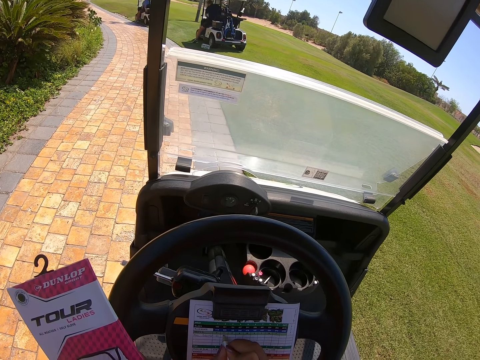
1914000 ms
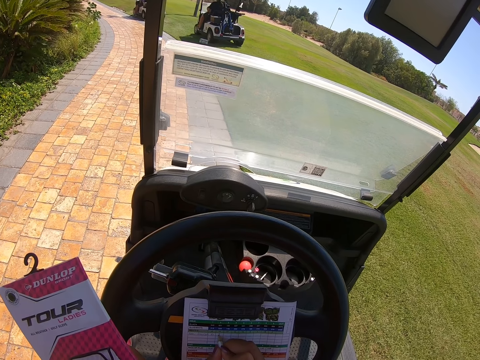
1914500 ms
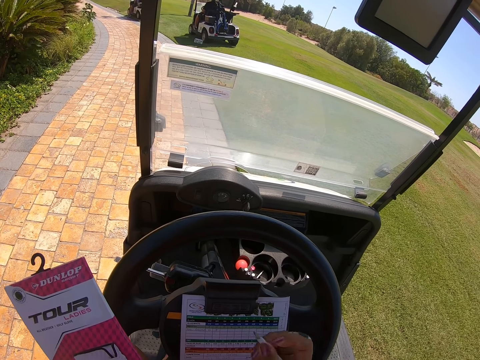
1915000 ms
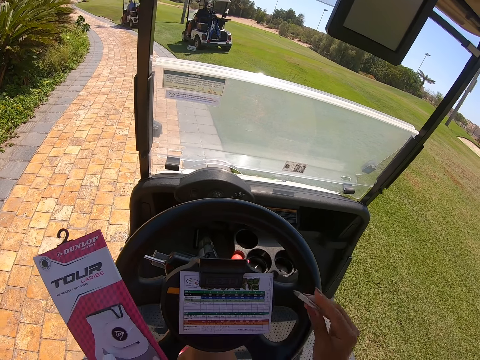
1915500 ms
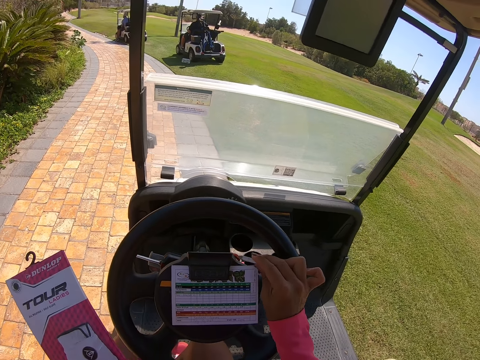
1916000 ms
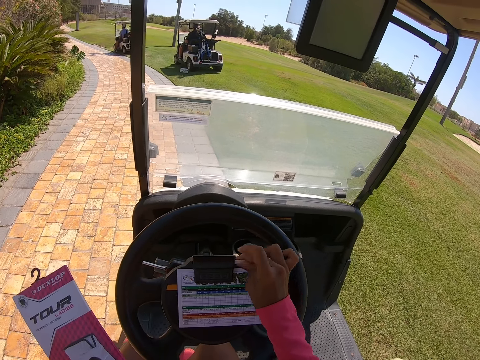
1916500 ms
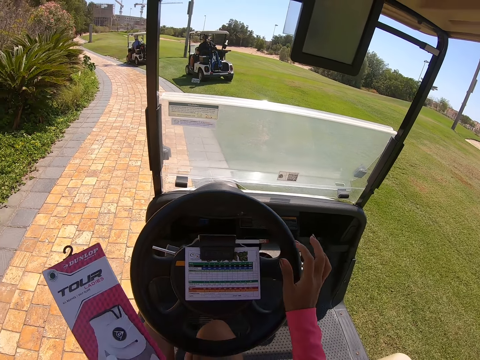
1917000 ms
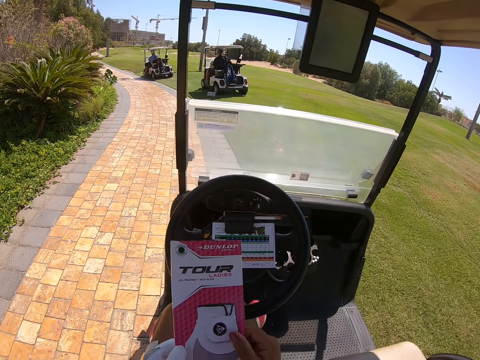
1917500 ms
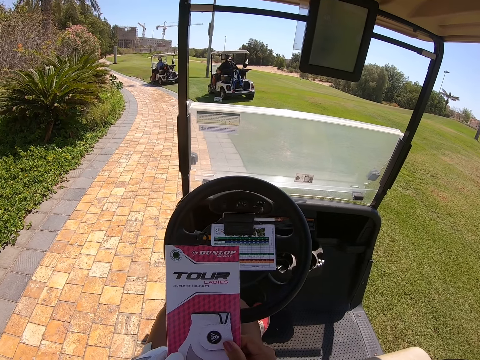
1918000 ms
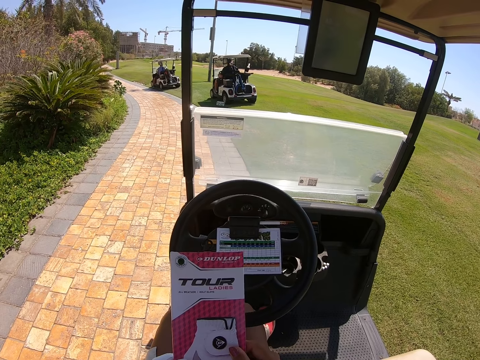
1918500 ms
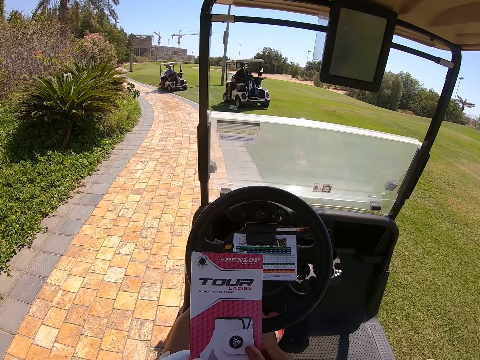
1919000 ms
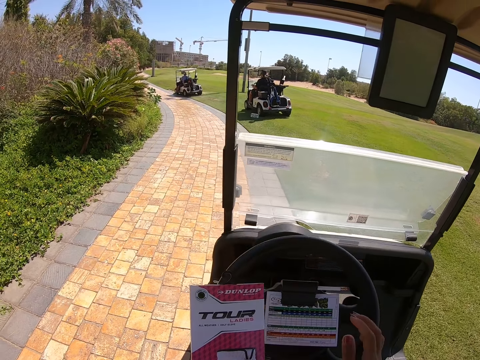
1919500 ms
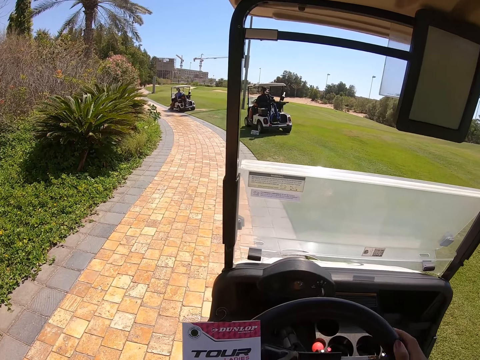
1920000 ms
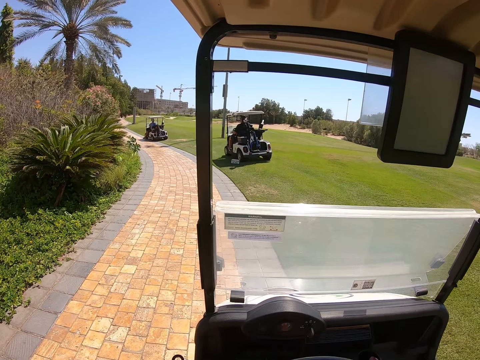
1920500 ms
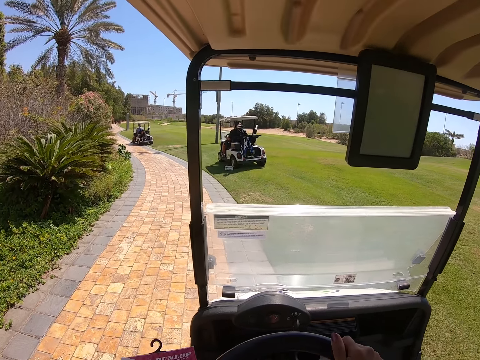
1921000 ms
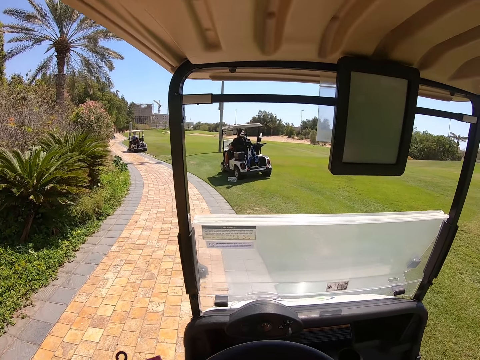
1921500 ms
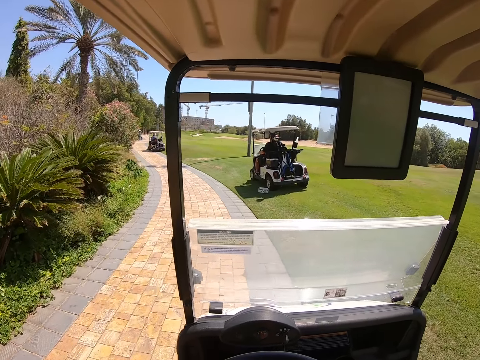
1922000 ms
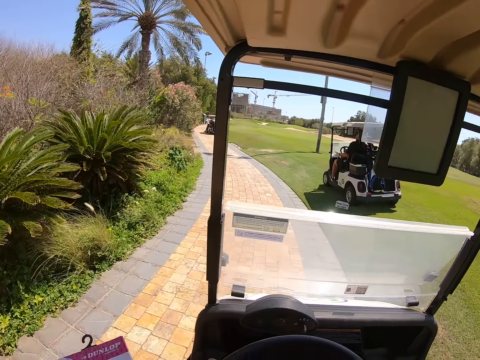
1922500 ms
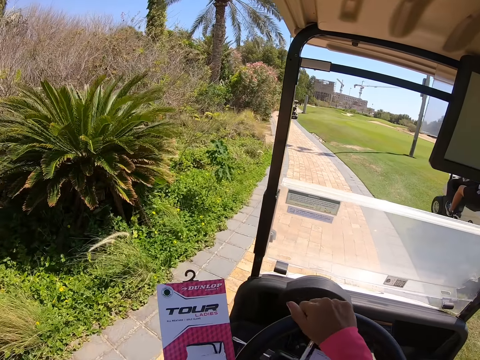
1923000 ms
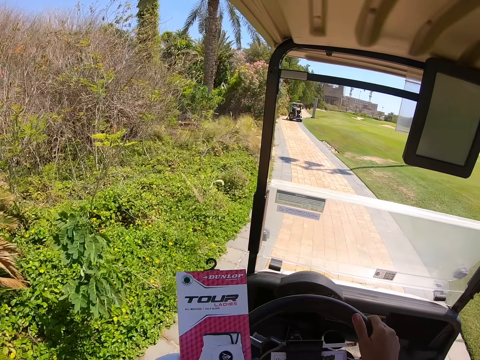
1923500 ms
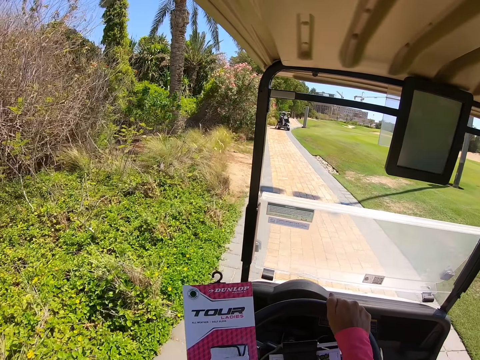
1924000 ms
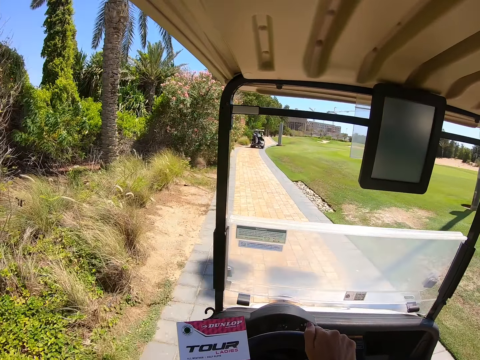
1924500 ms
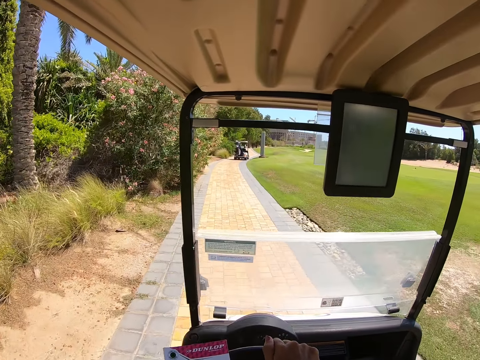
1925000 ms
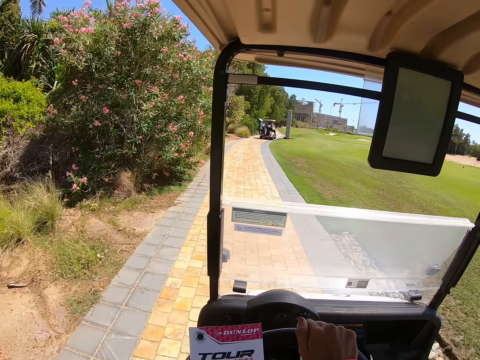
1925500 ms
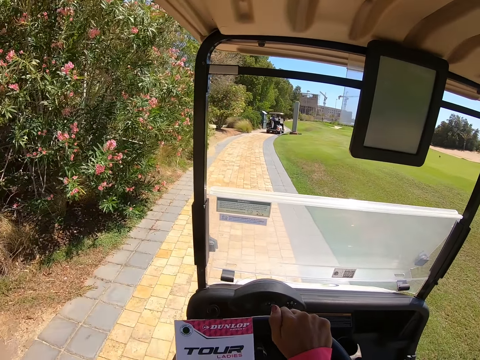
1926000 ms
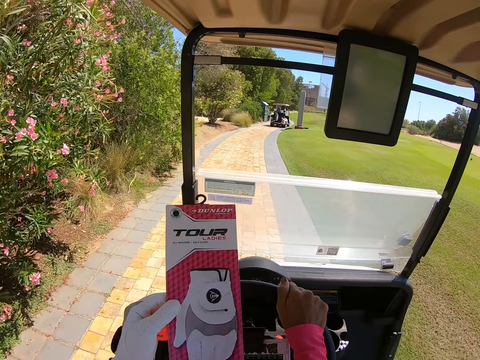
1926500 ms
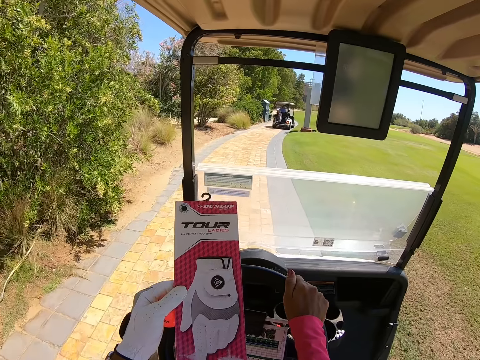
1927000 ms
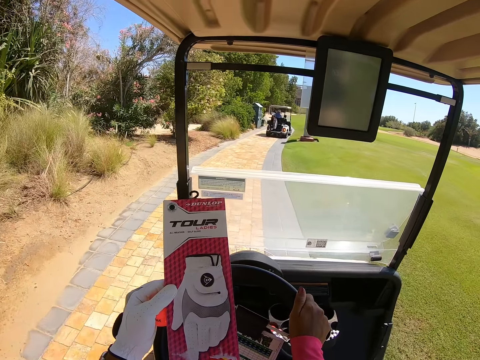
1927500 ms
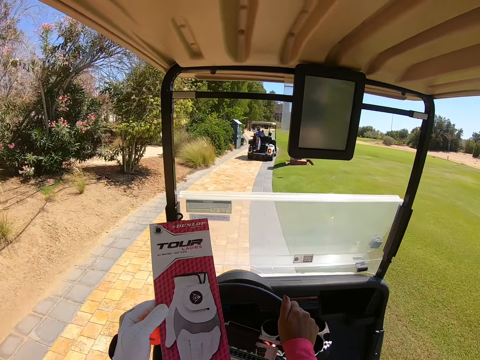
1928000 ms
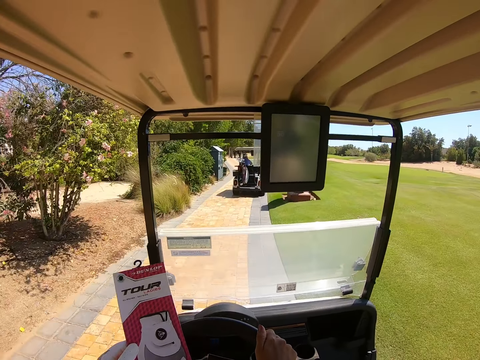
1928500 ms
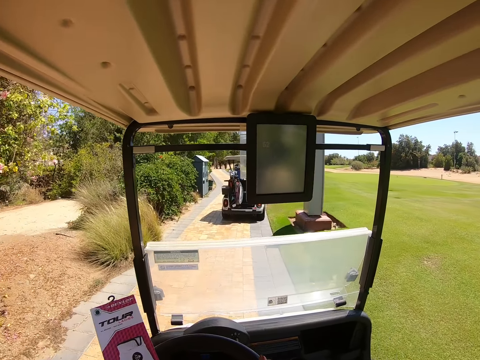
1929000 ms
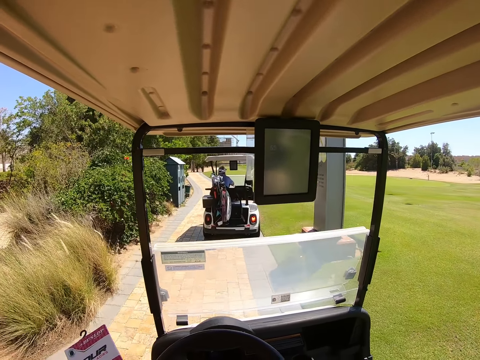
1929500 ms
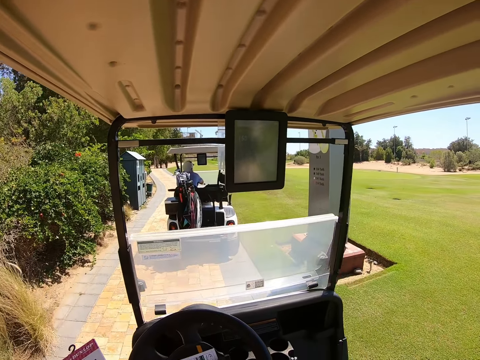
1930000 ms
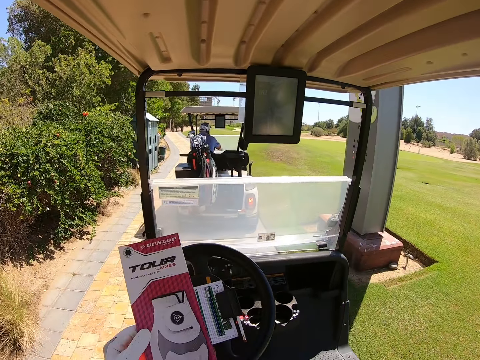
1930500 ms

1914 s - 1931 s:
The camera wearer writes on the card. They put the pen in the steering wheel. They look at the paper. They drive the golf cart on the pavement. They look at the paper.

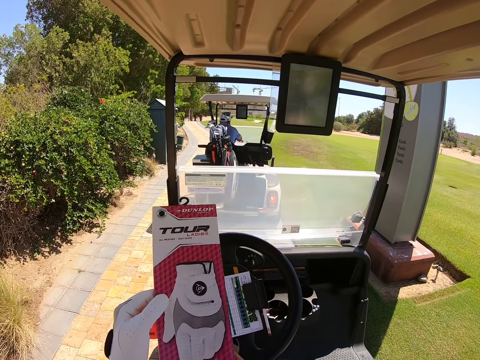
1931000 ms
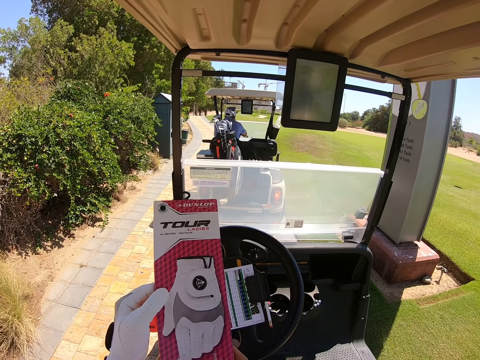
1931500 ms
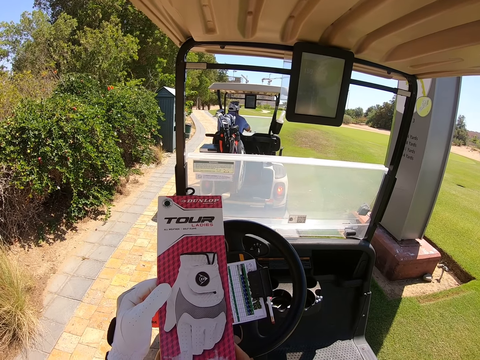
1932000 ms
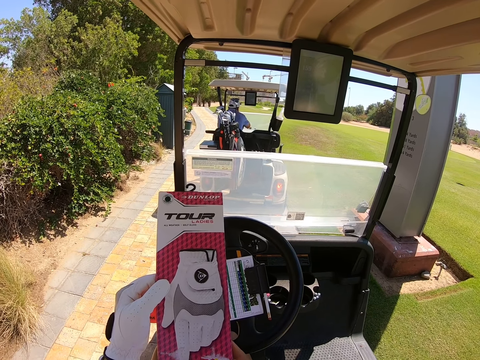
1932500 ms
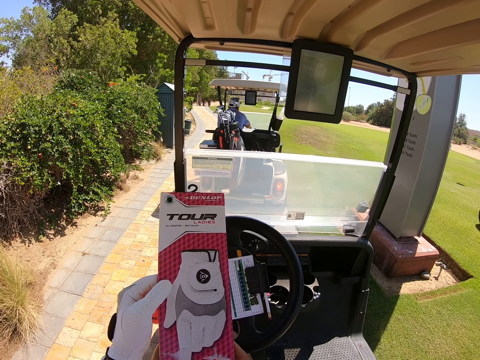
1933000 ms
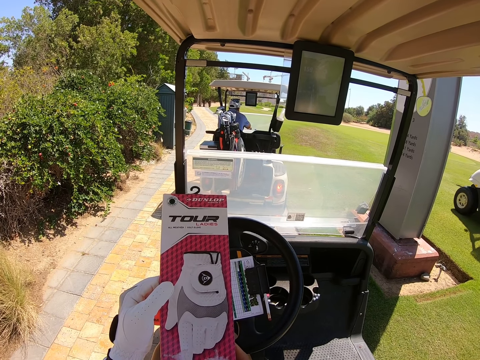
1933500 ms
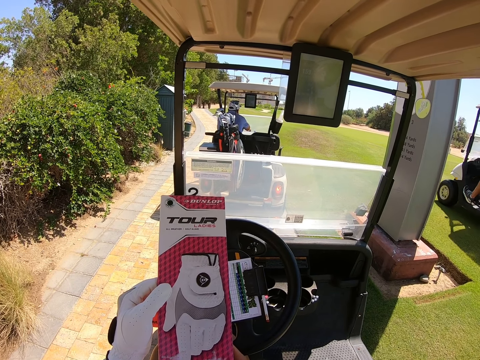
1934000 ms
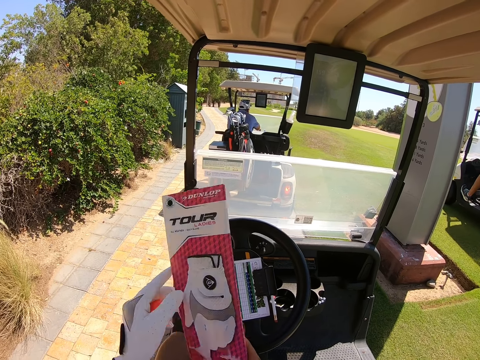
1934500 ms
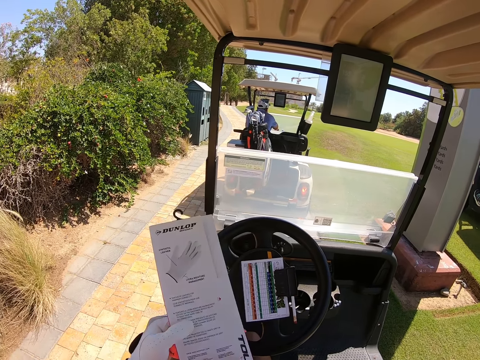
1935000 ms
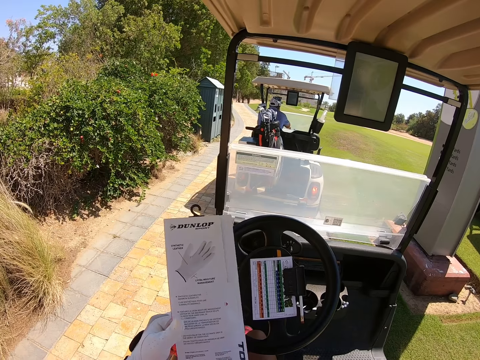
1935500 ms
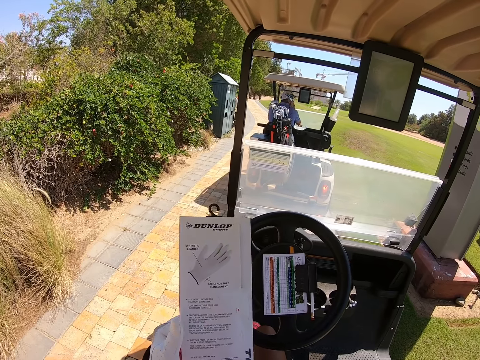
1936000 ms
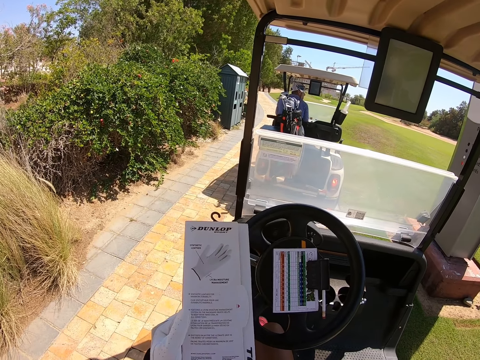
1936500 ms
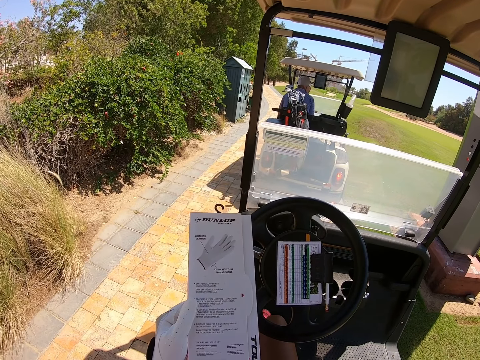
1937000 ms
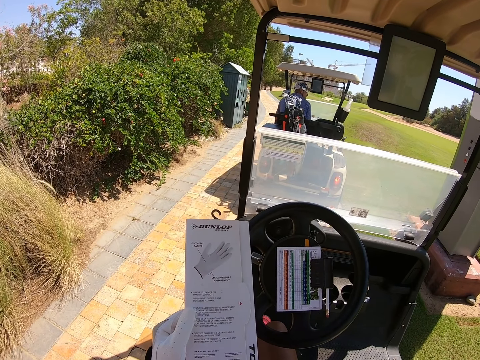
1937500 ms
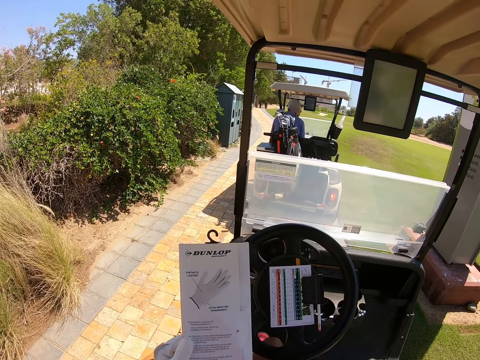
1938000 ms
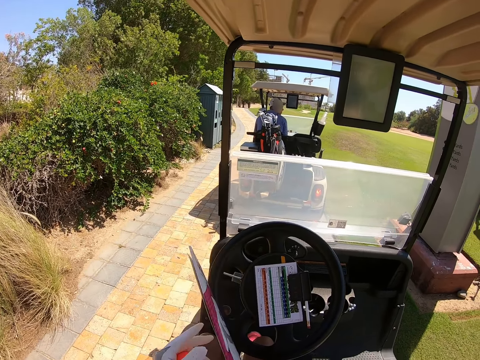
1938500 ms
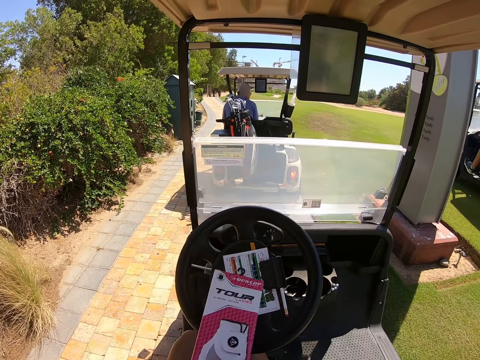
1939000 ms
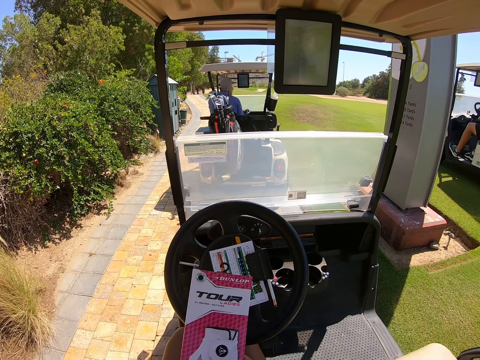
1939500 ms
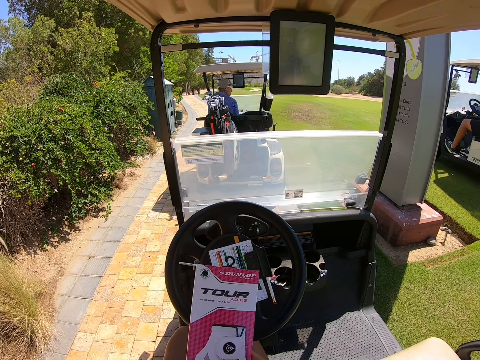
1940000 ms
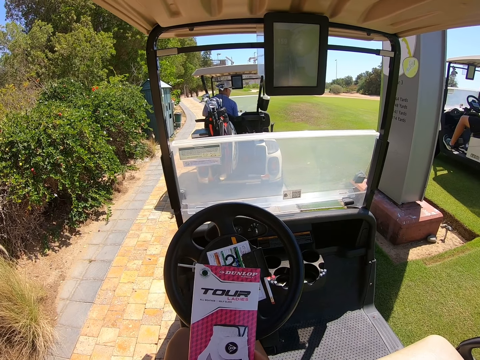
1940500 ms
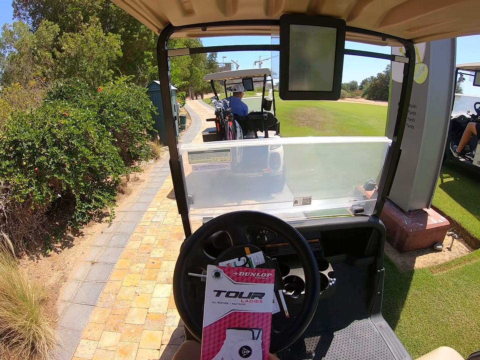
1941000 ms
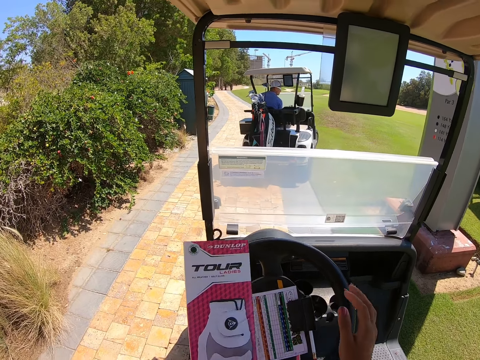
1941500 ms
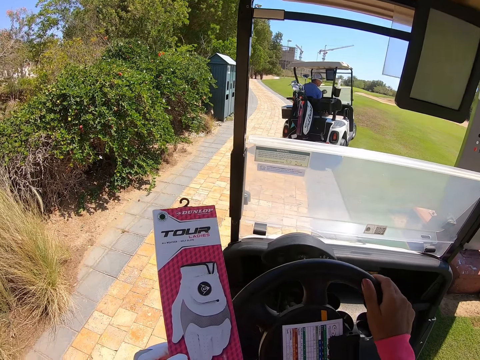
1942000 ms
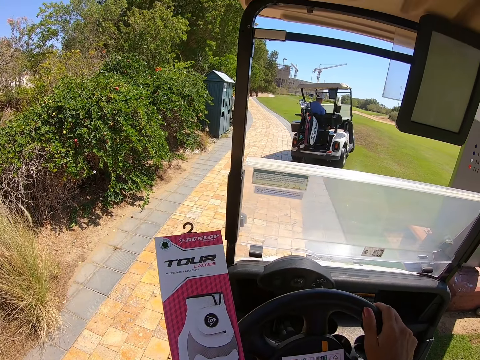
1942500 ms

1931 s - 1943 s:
The camera wearer stops the car. They hold the glove card. They look at the paper.
